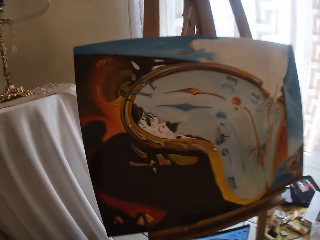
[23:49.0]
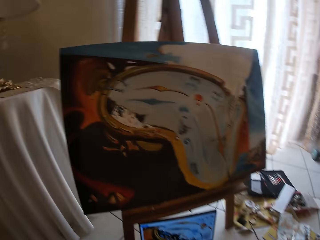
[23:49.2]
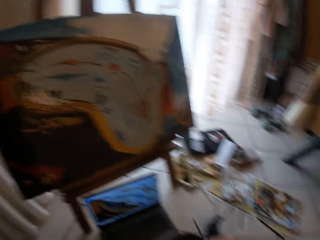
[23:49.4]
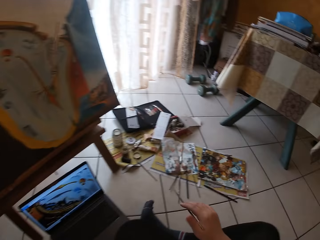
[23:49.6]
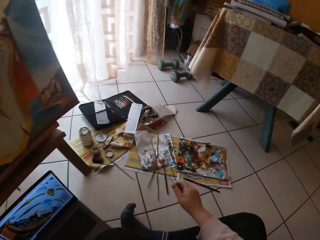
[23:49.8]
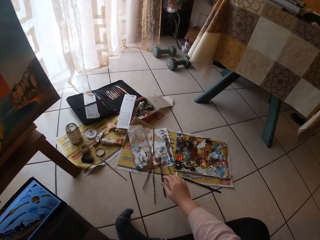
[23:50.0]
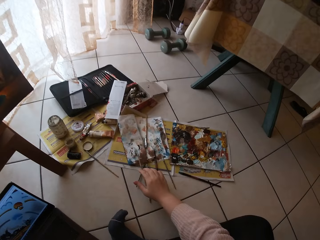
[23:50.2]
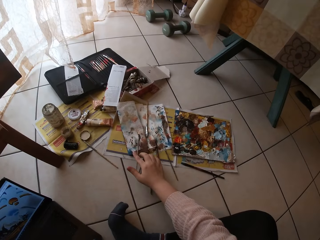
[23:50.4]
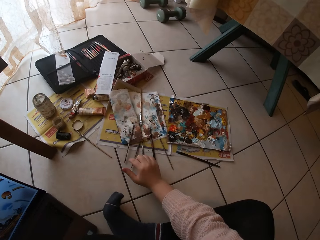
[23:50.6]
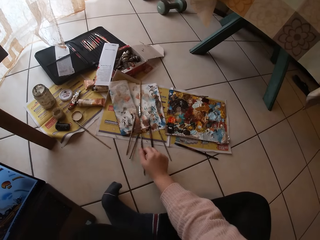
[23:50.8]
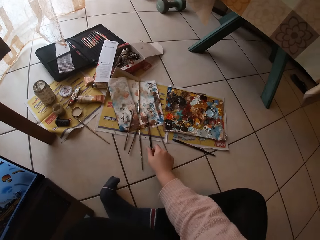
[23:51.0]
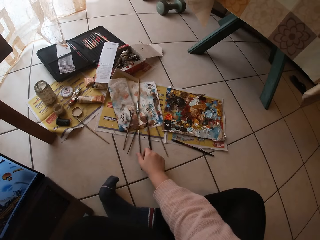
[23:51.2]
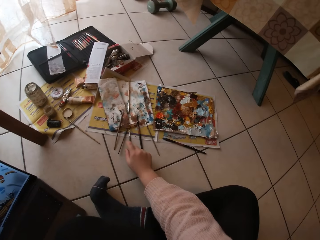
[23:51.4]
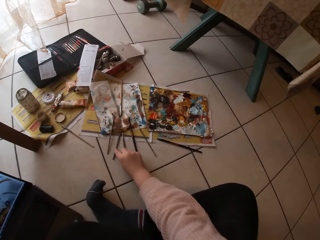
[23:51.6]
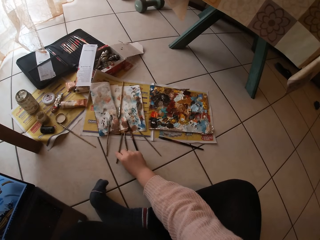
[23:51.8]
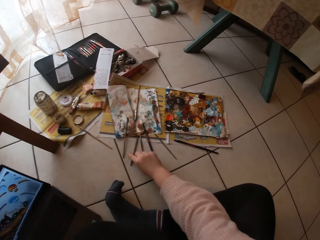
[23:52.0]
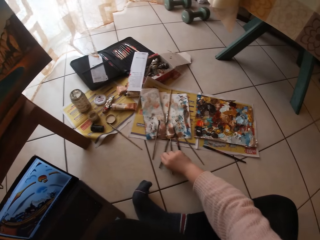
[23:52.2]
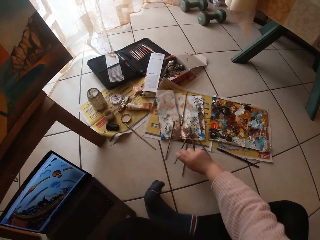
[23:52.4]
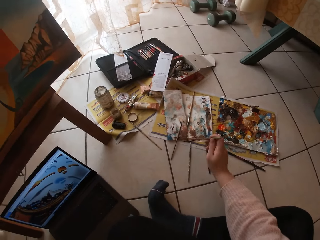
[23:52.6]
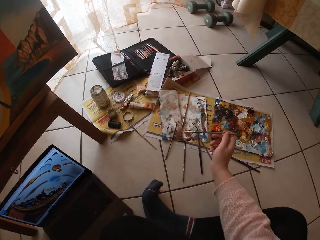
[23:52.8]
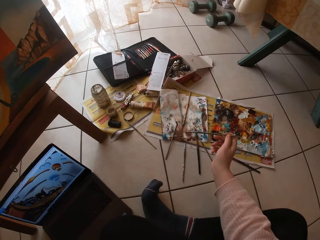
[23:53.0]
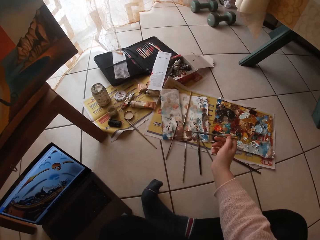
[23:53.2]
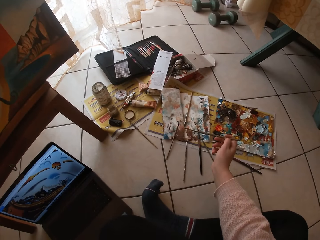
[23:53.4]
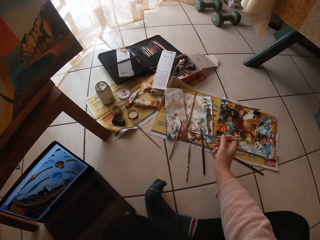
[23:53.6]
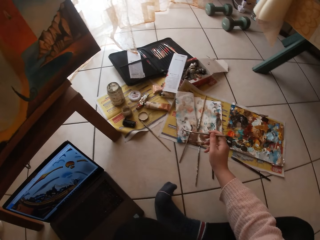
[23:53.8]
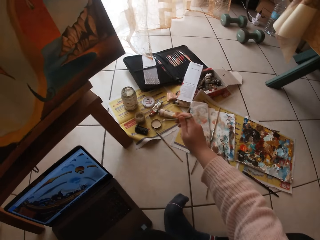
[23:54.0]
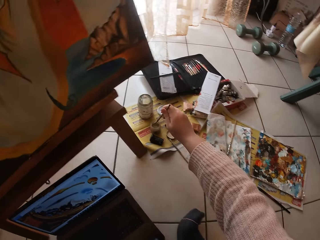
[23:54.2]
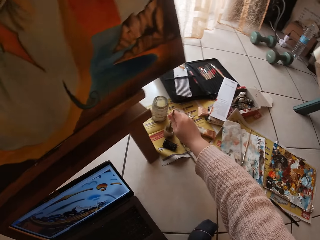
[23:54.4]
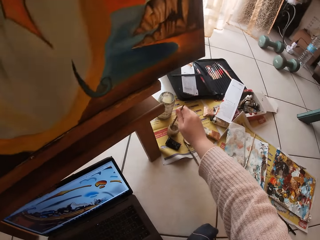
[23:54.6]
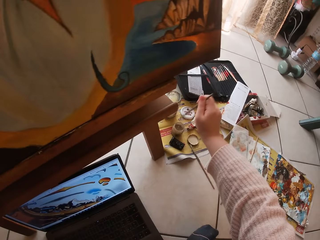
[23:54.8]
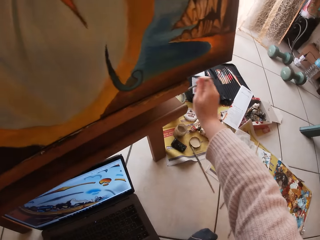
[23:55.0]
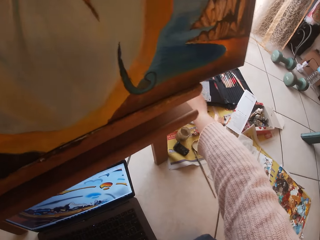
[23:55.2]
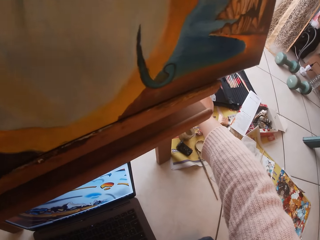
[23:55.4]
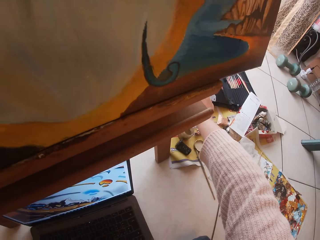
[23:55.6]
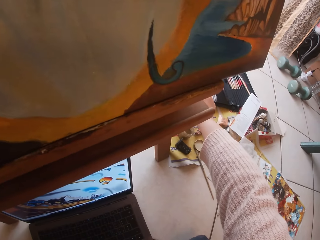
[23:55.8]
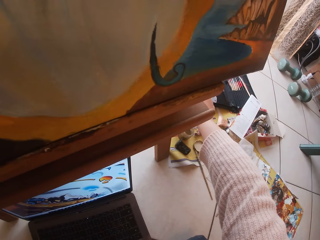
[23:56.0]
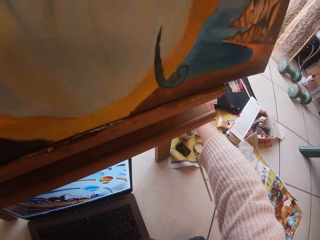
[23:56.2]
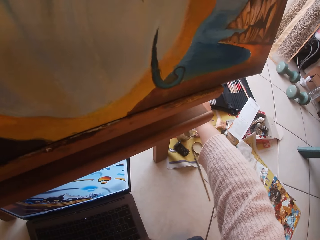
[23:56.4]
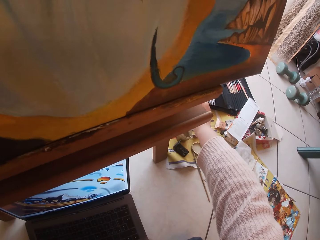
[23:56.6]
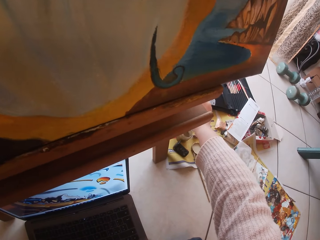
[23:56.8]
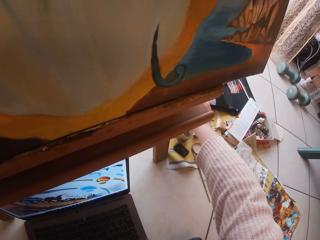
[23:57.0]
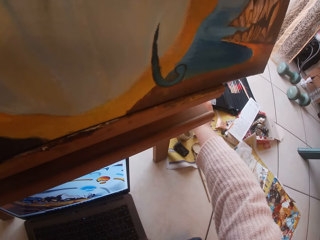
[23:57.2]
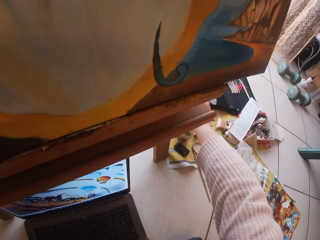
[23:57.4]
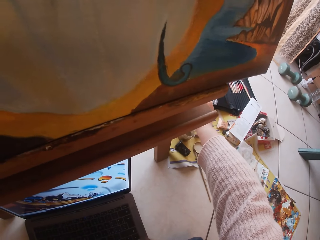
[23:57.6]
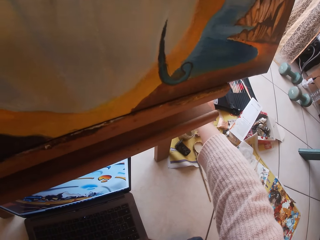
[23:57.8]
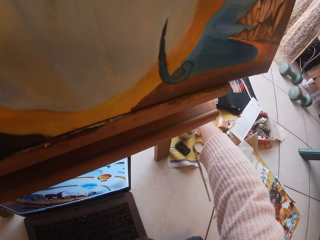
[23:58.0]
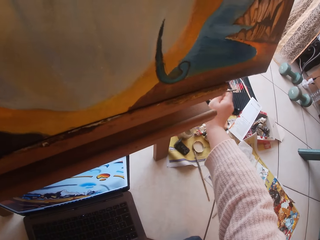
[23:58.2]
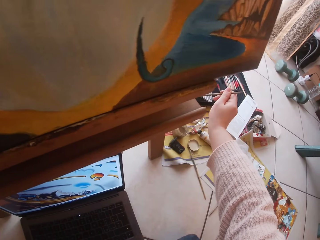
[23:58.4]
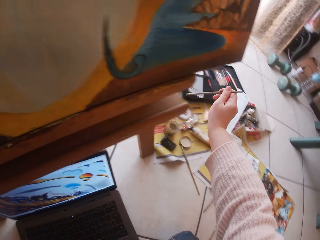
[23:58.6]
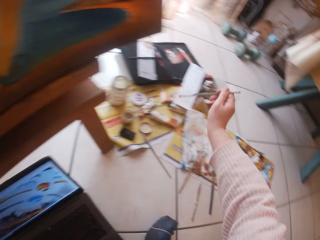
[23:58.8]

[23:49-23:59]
The camera wearer drops the brush on the floor. They pick another brush from the floor. They look at the brush. They dip the brush in the liquid in a container.

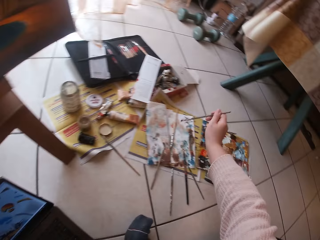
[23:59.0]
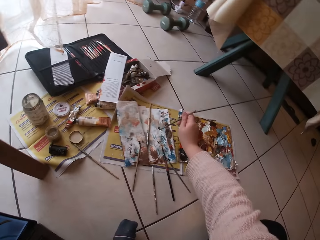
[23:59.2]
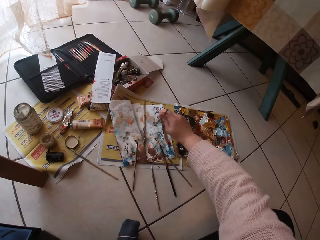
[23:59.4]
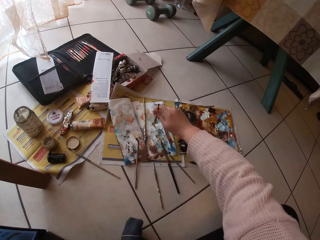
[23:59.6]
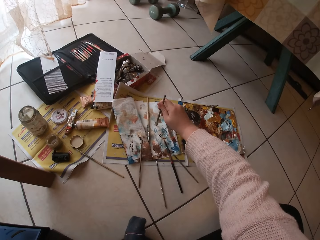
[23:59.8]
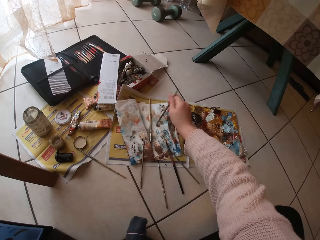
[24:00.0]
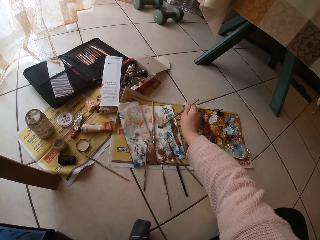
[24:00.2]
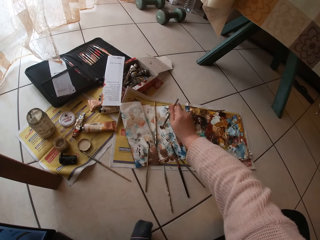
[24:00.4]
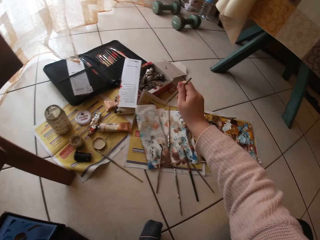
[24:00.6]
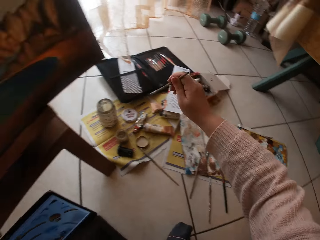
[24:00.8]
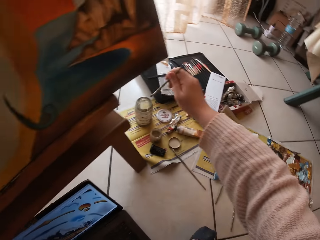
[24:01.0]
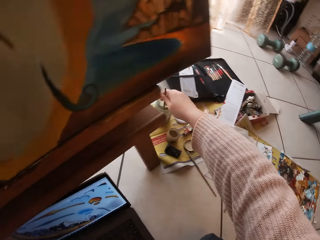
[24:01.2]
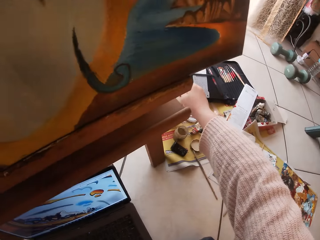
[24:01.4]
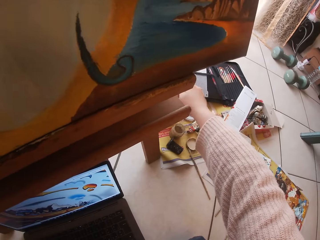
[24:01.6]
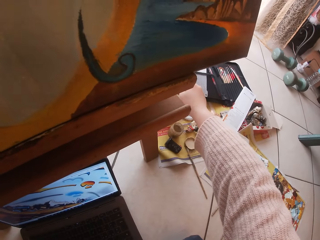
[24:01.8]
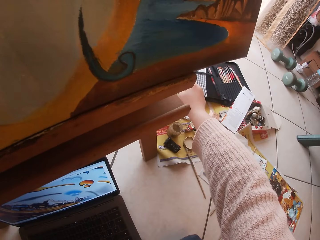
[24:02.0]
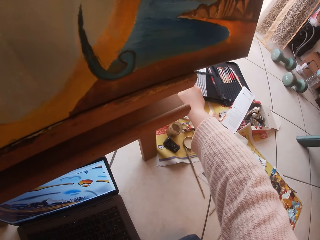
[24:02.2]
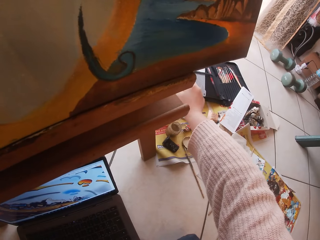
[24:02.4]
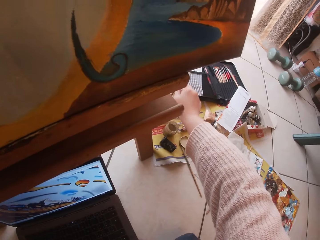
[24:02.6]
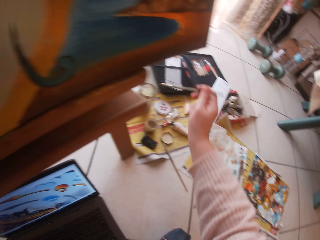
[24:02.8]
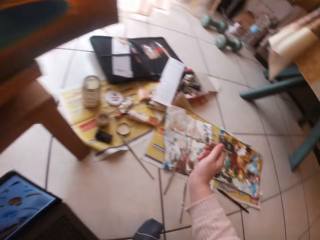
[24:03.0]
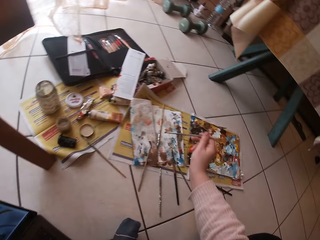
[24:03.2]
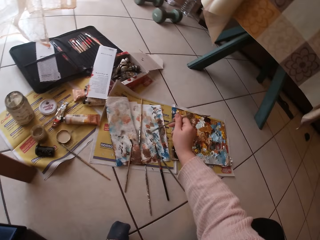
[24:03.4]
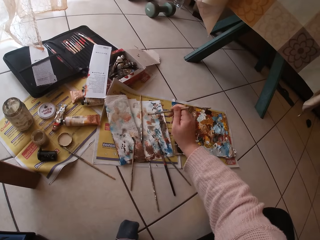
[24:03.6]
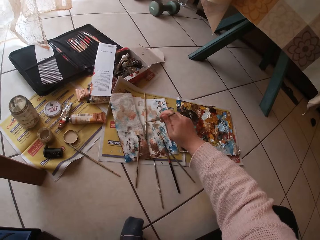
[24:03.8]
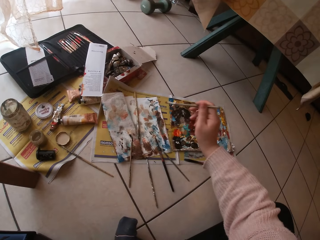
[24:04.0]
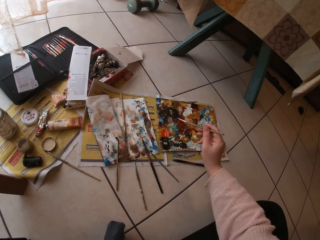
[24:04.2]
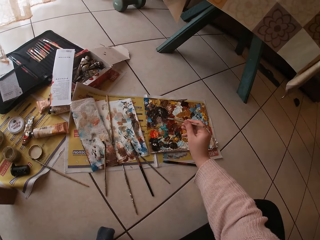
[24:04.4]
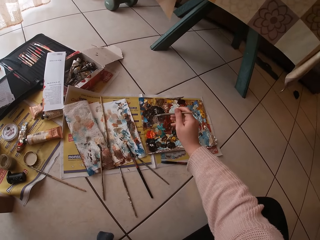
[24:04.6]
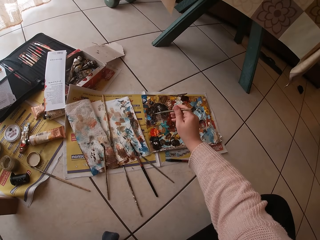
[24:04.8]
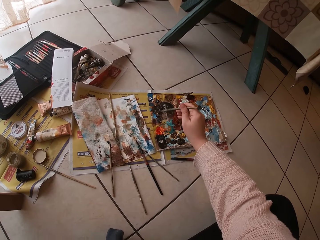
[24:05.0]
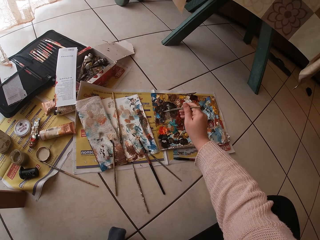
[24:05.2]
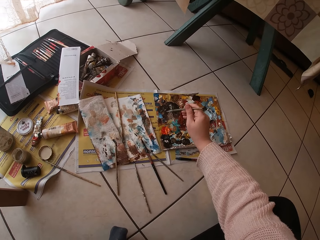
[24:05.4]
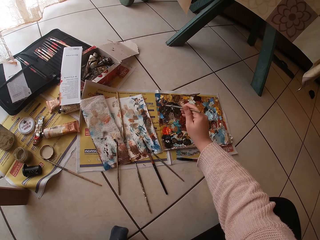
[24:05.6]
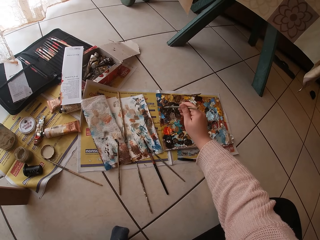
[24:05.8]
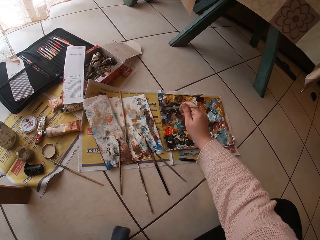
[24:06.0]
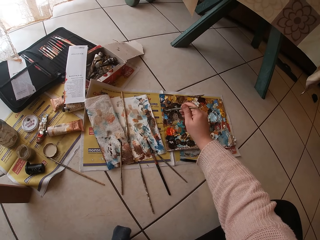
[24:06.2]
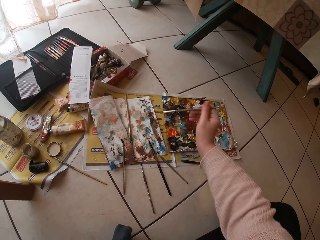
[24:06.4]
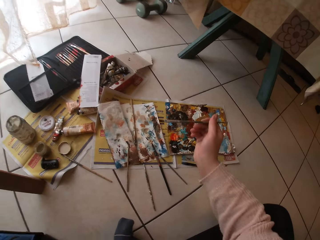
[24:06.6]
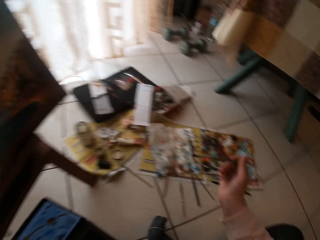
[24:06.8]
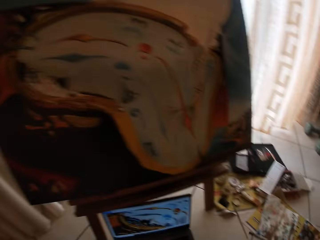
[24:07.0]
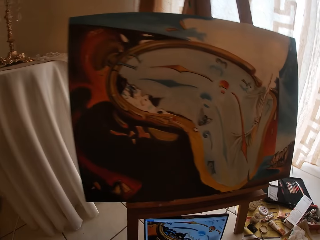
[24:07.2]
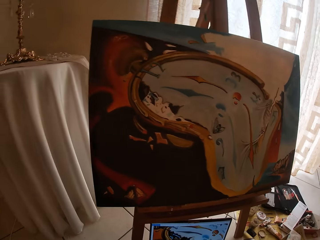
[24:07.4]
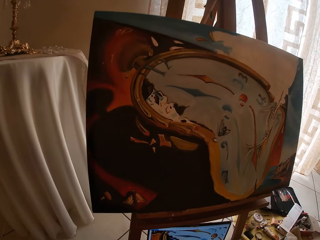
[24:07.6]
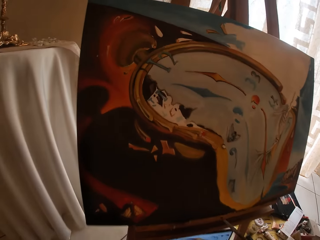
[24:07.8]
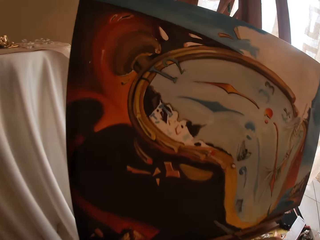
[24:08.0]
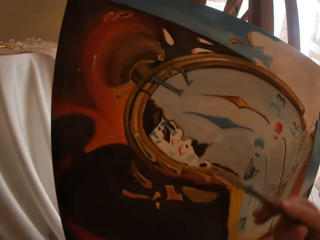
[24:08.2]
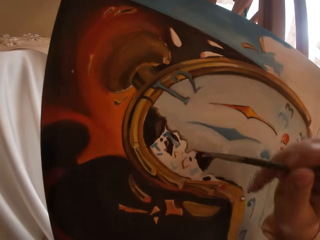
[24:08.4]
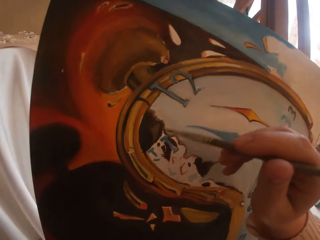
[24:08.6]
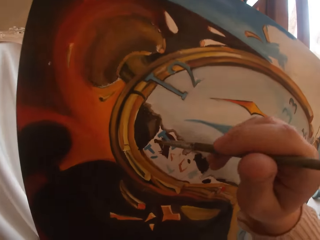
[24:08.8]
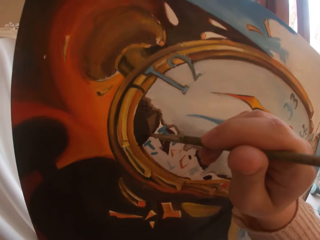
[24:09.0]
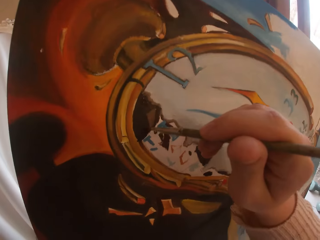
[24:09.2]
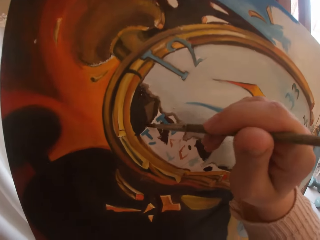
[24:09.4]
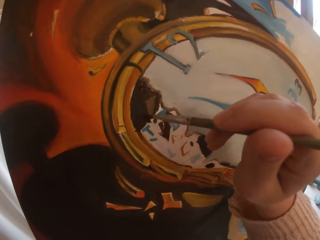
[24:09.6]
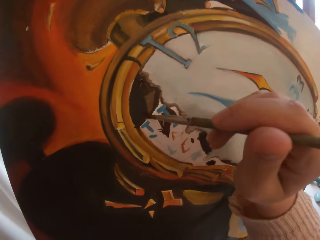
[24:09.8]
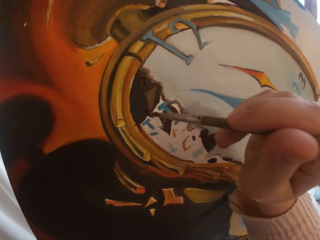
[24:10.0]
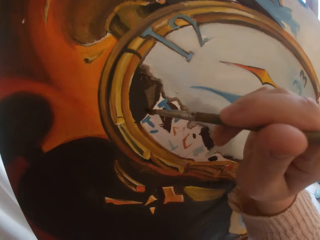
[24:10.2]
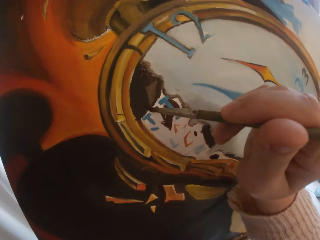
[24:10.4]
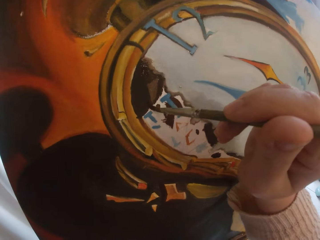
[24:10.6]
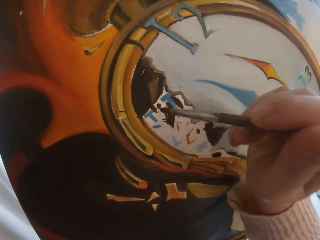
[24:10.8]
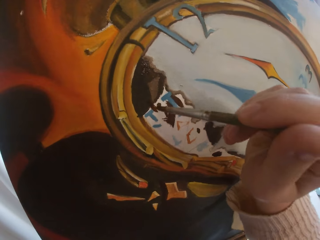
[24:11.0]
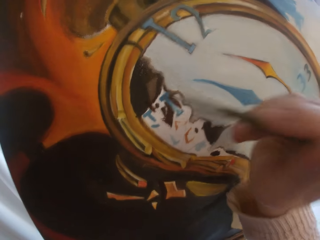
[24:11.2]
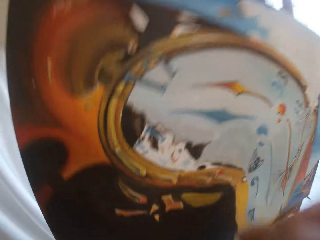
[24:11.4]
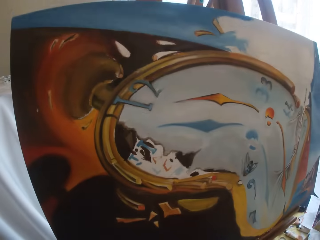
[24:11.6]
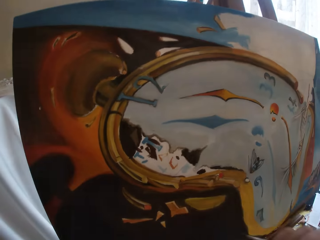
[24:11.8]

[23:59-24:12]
The camera wearer swirls the brush on the paper. They dip the brush in the liquid in the container. They swirl the brush on the paper. They swirl the brush on the colour palette and dip the brush in the paint. They paint the canvas with the brush.
